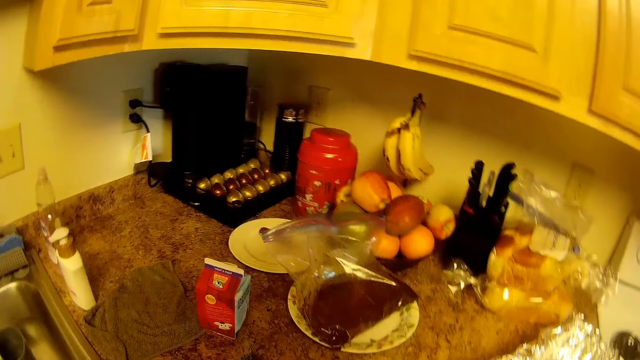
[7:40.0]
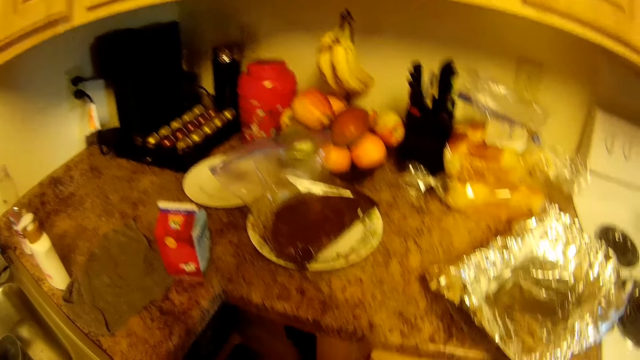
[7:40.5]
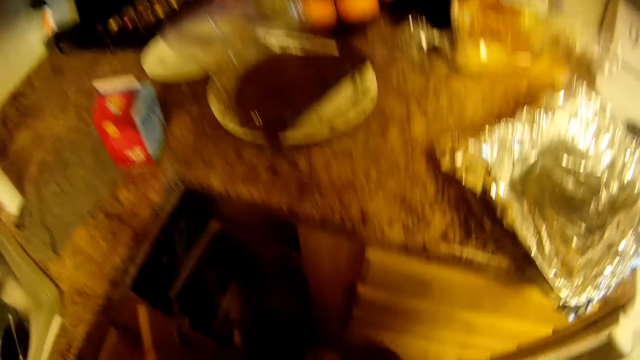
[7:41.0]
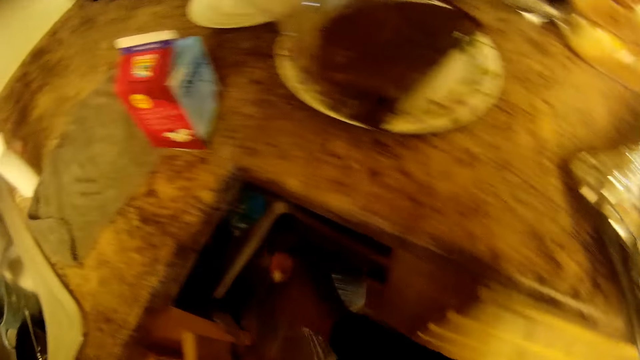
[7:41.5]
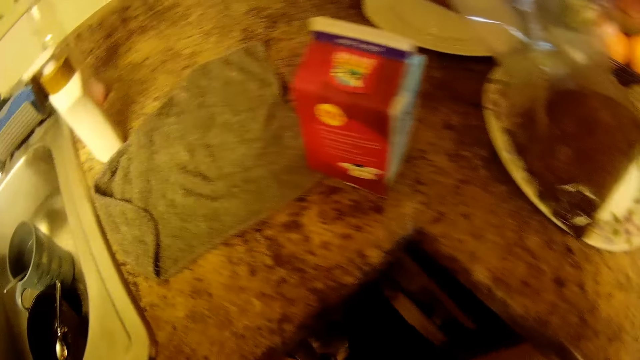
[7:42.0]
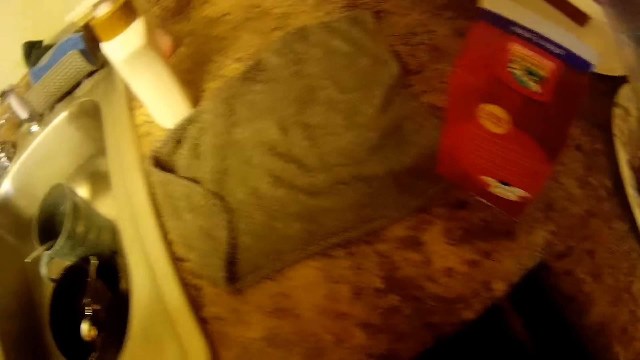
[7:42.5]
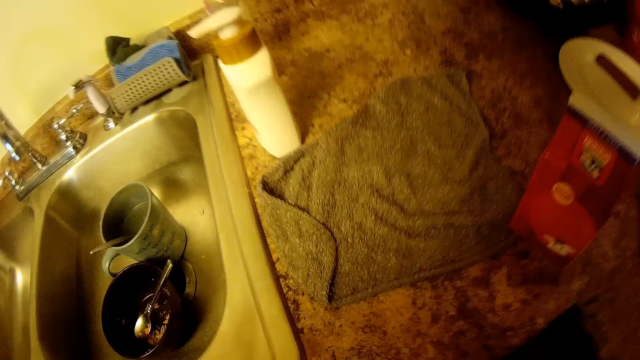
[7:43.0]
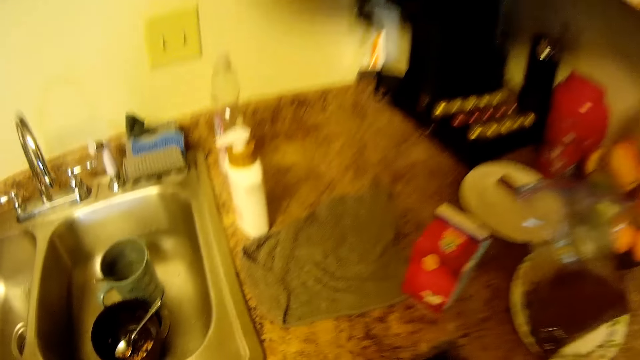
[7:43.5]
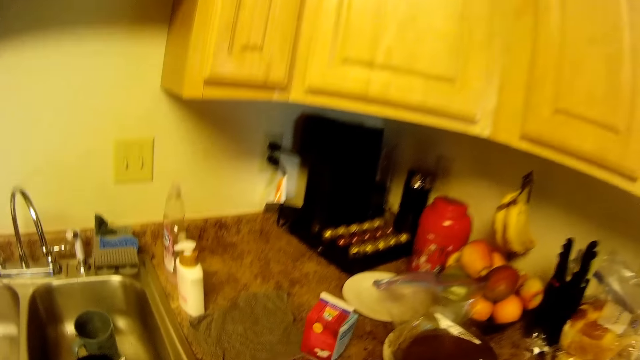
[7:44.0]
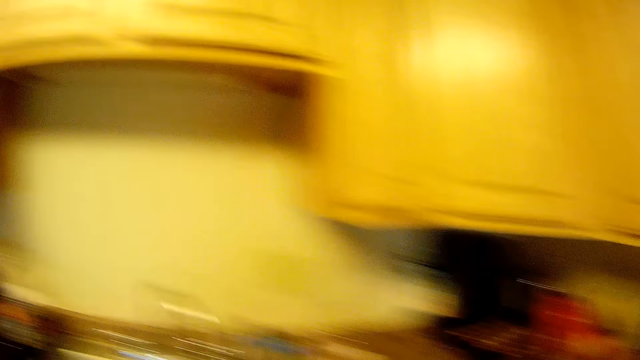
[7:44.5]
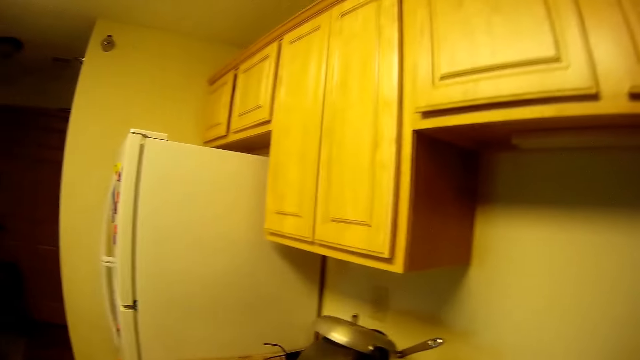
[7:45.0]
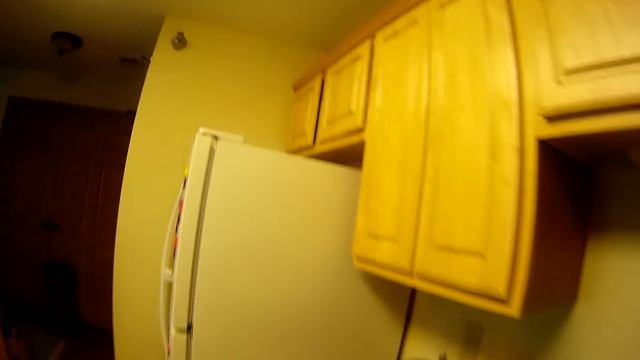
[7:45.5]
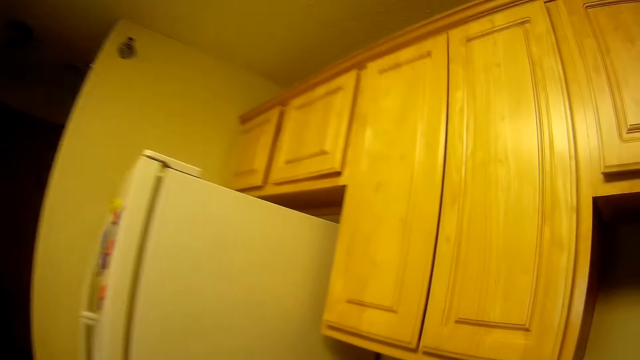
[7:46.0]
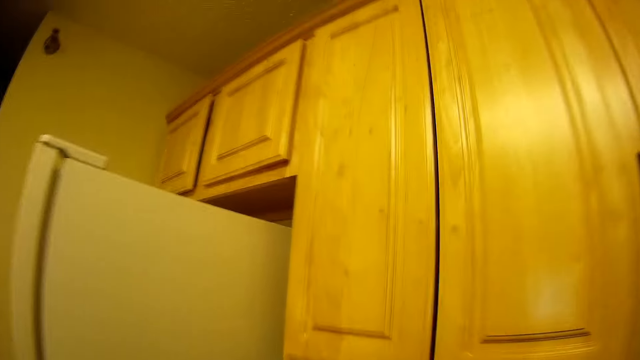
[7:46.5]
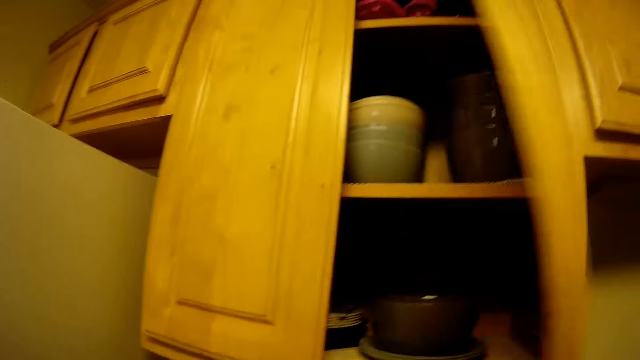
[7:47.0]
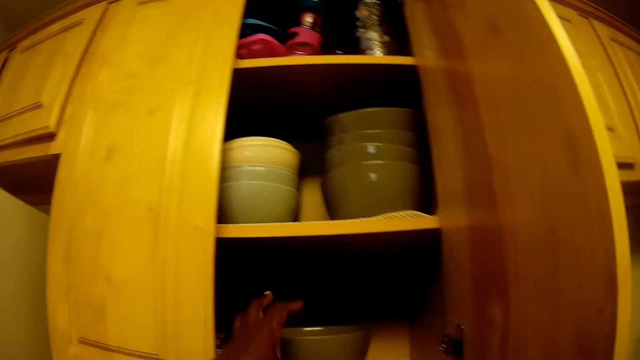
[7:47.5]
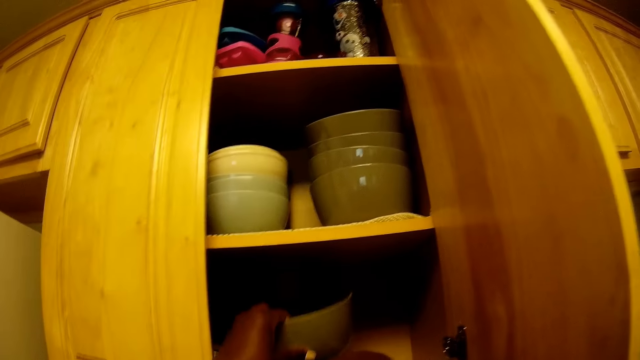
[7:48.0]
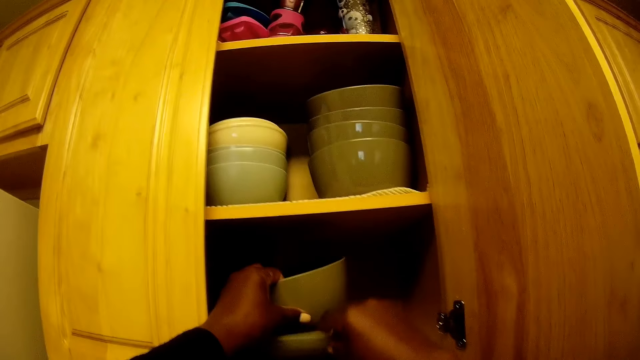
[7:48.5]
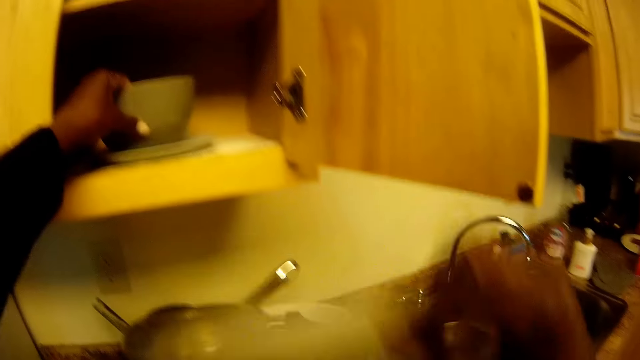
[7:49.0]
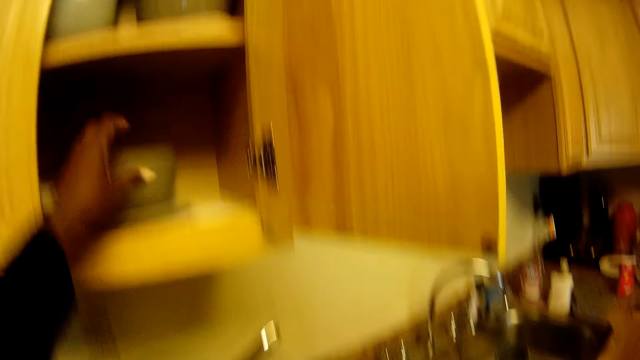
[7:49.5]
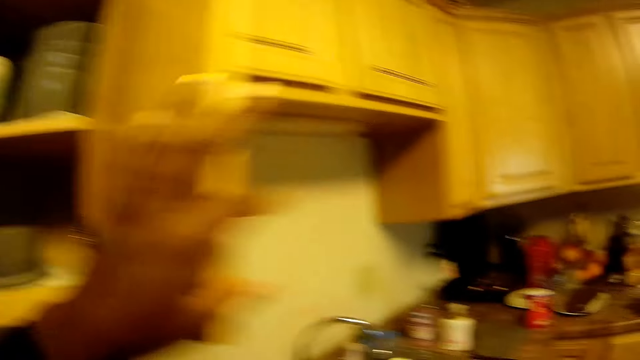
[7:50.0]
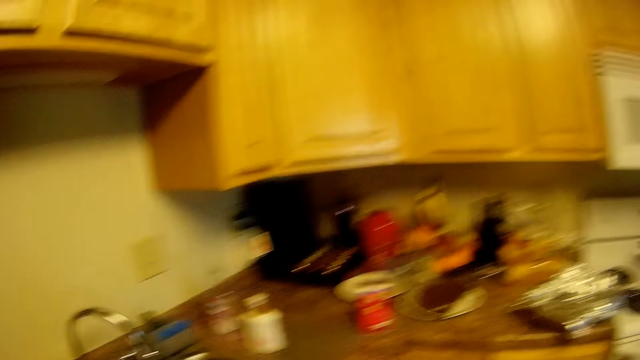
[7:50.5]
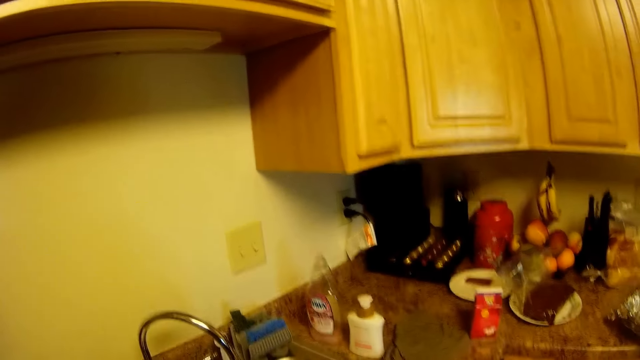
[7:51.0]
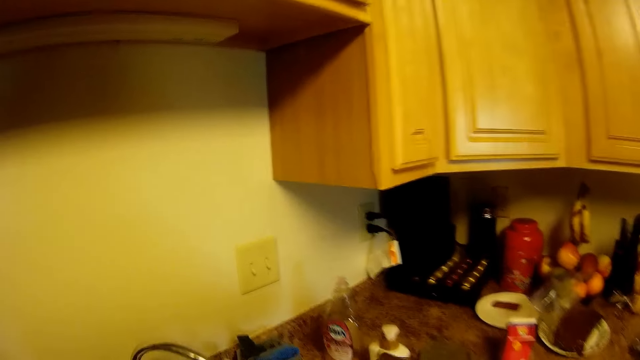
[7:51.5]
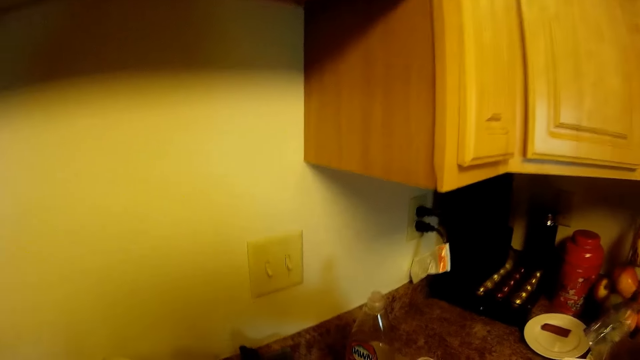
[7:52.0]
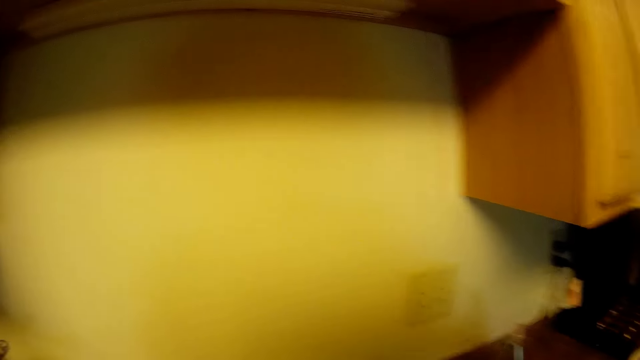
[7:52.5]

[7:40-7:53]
The camera wearer drops the pack of ginger inside the cabinet. She walks in the room. She opens a kitchen cabinet door with her right hand. She picks up a plate or bowl inside the kitchen cabinet with her left hand. She takes out a plate from the kitchen cabinet with her right hand. She drops the bowl or plate in her left hand inside the kitchen cabinet. She places the plate on the countertop. She closes the kitchen cabinet door with her left hand.

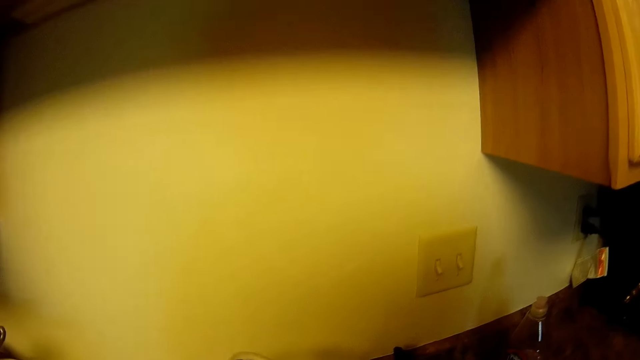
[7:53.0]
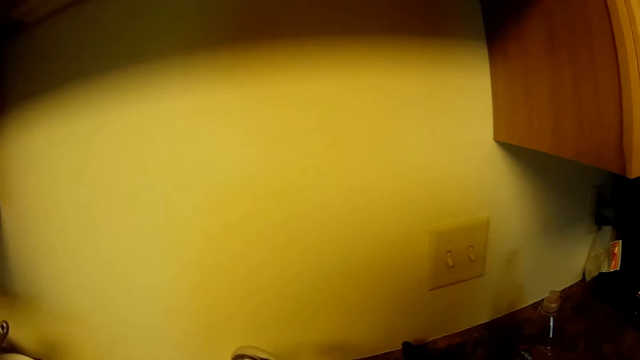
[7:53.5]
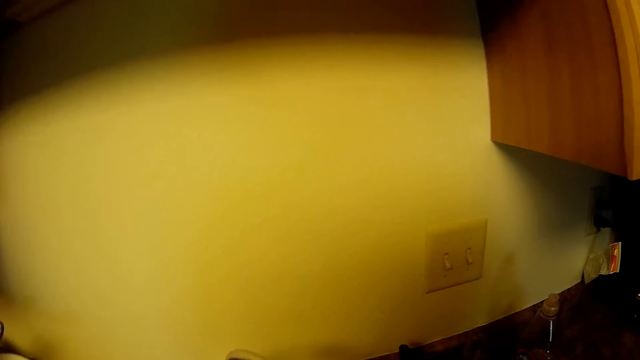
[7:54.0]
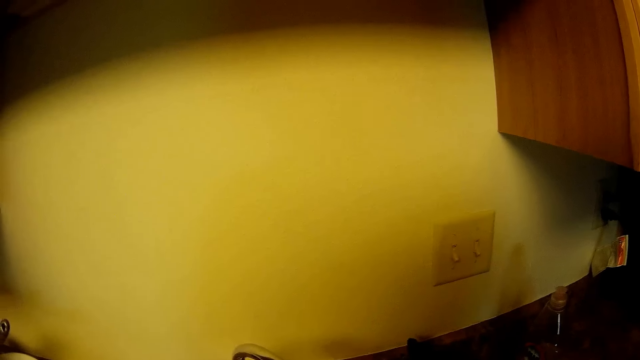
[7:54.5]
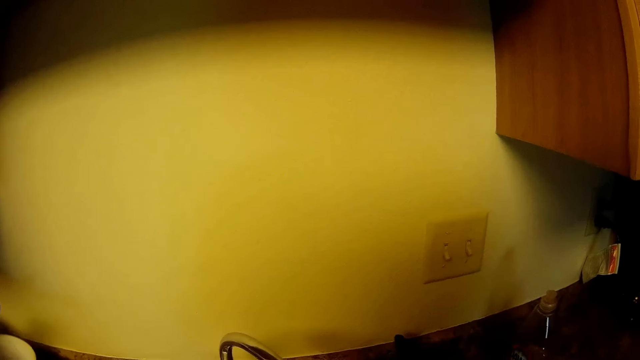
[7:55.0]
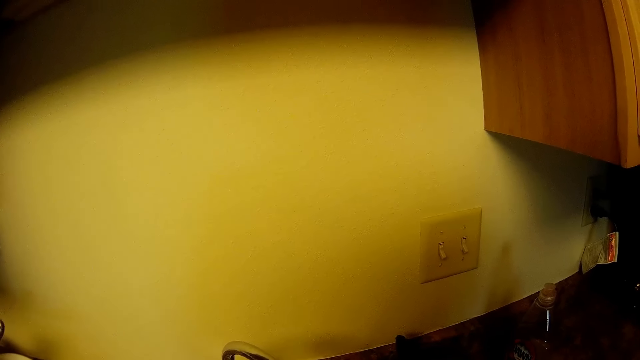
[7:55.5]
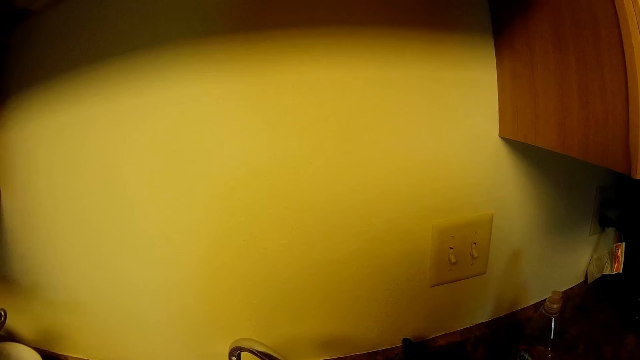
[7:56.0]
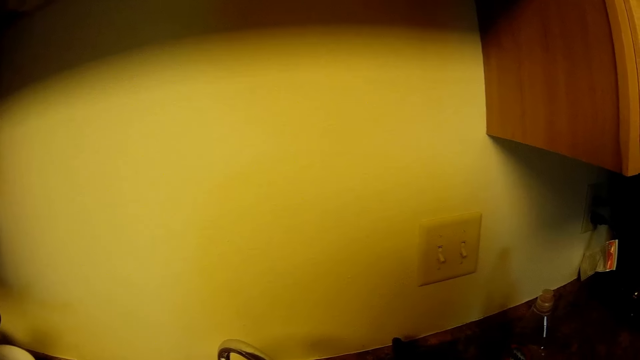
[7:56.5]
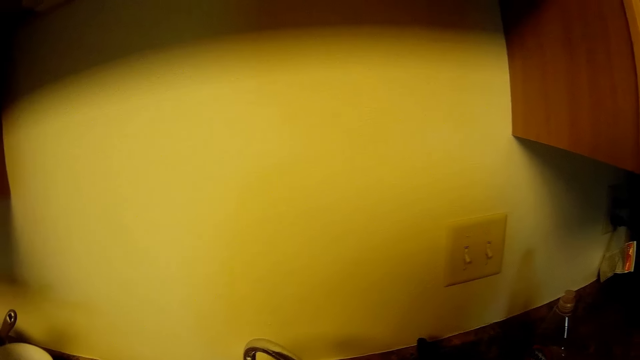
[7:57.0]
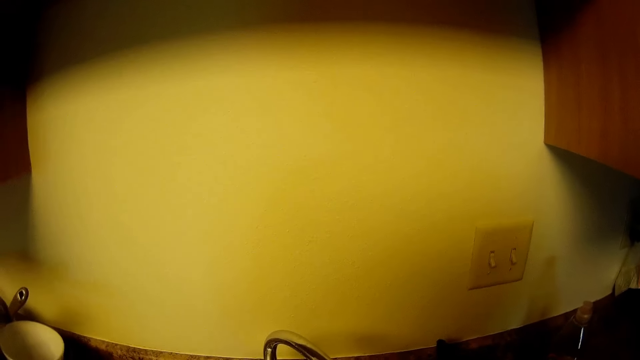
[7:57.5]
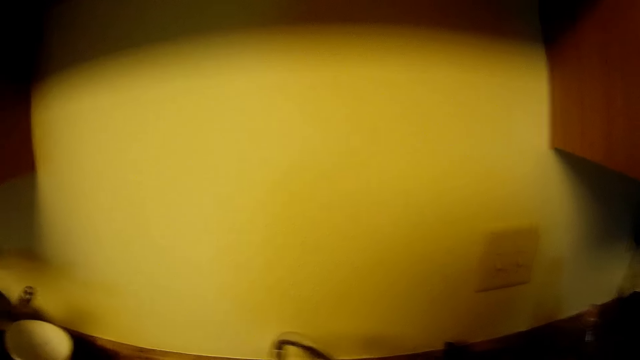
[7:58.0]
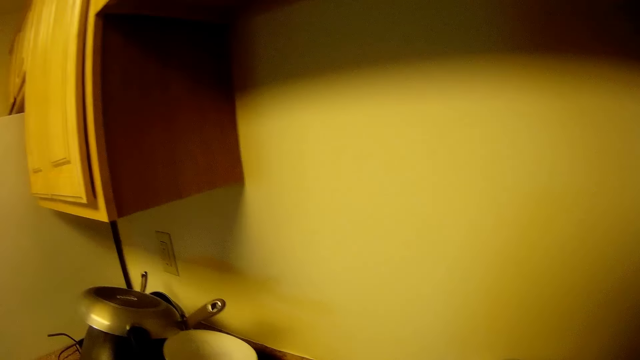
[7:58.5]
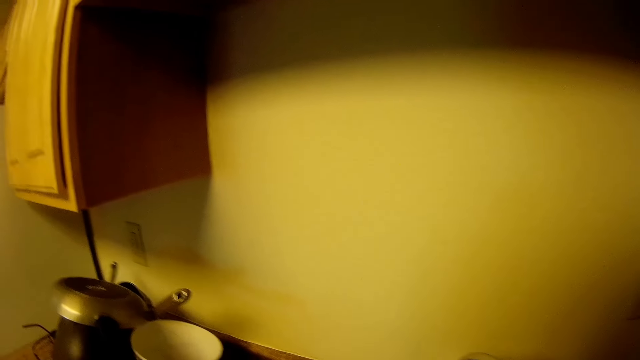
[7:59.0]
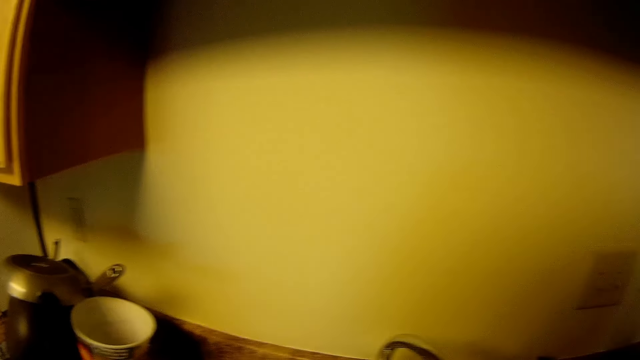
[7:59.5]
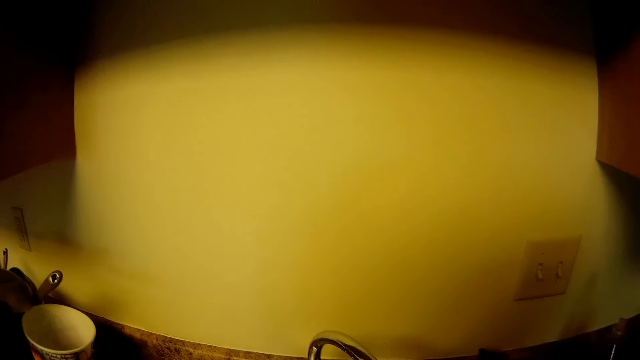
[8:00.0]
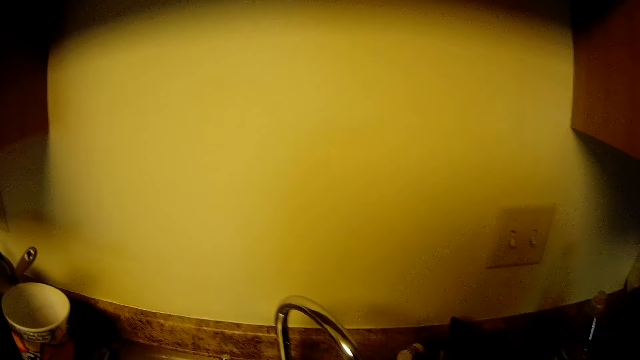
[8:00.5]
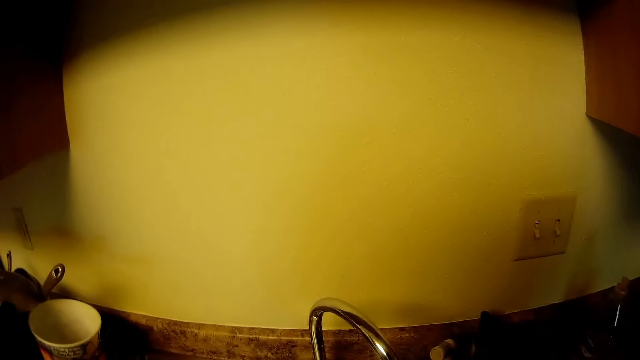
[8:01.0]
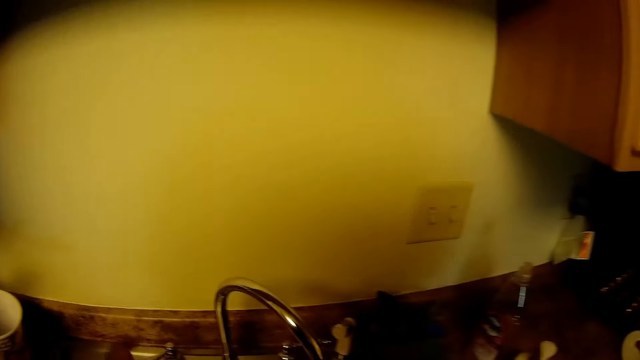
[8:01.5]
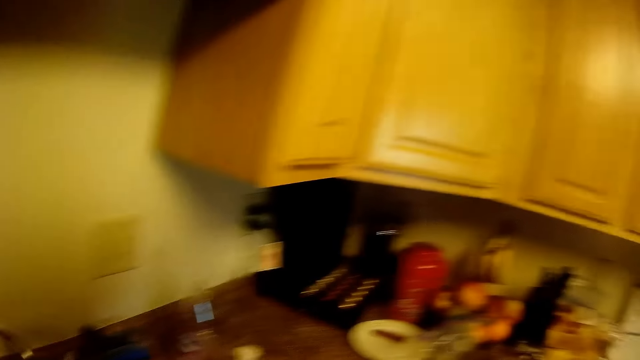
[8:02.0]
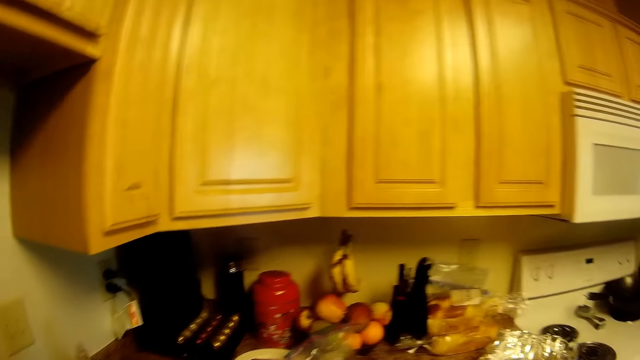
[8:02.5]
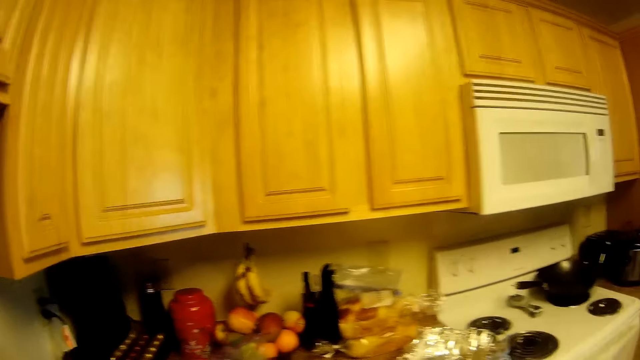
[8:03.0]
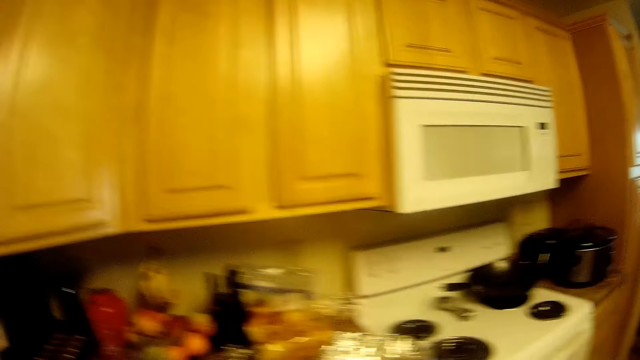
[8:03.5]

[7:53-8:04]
The camera wearer opens the tap. They look around the room.
